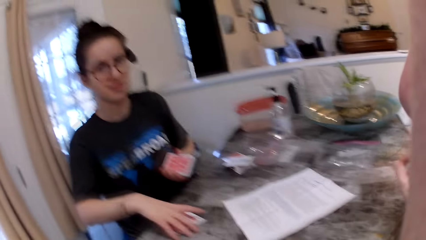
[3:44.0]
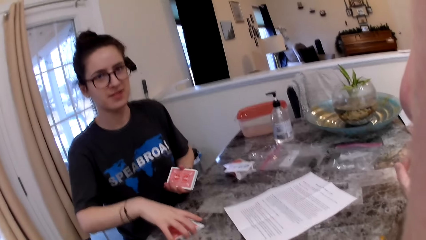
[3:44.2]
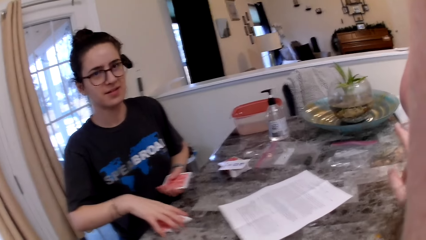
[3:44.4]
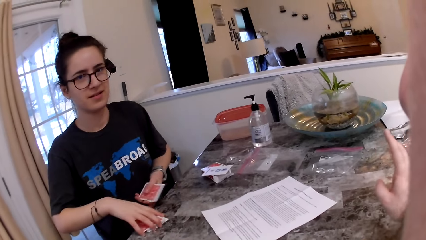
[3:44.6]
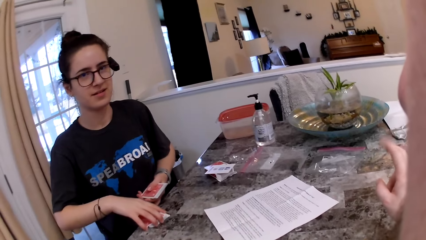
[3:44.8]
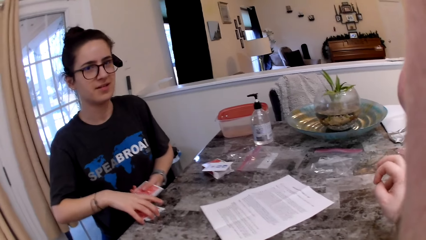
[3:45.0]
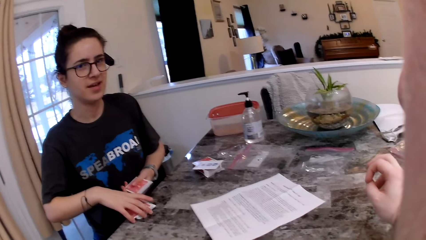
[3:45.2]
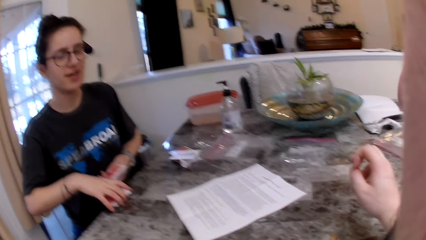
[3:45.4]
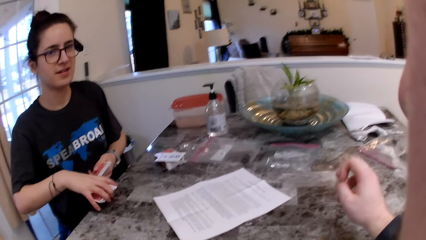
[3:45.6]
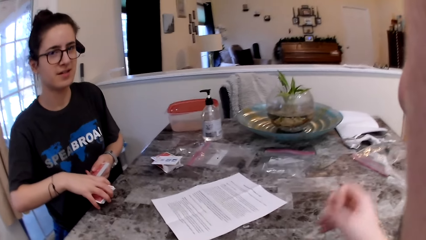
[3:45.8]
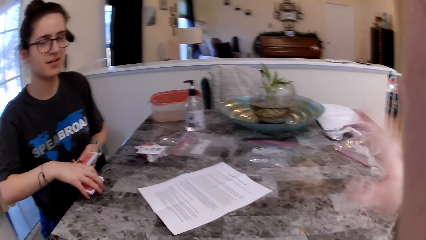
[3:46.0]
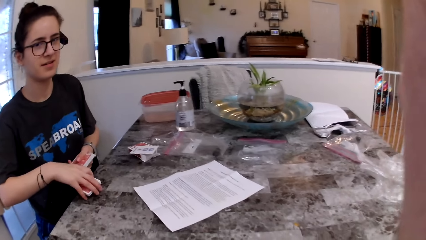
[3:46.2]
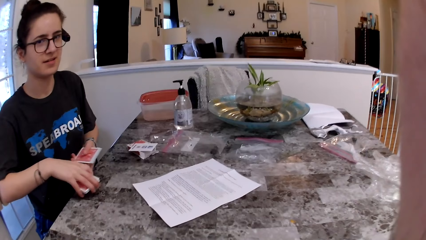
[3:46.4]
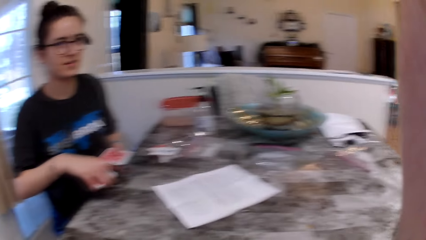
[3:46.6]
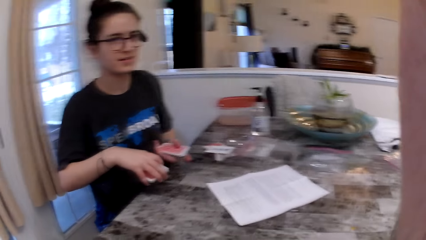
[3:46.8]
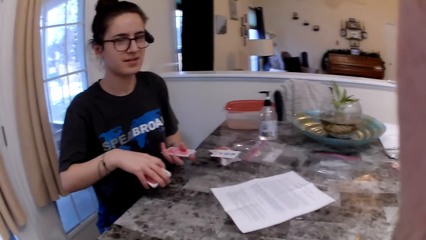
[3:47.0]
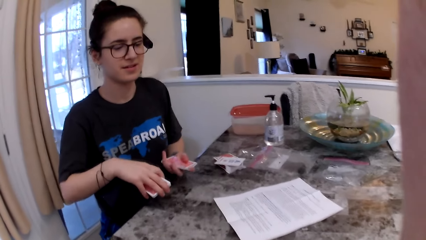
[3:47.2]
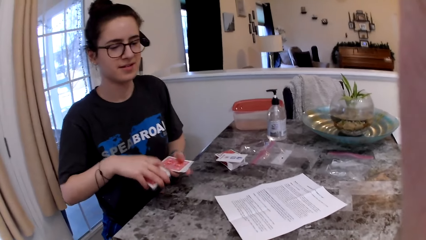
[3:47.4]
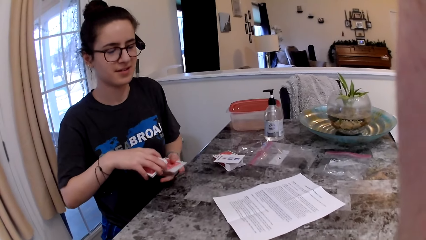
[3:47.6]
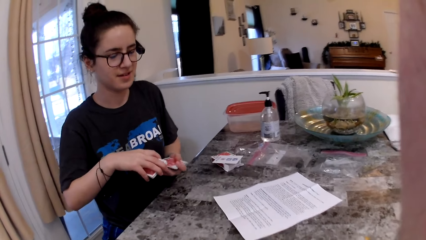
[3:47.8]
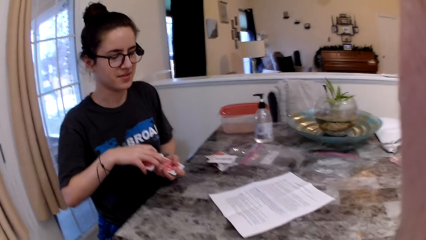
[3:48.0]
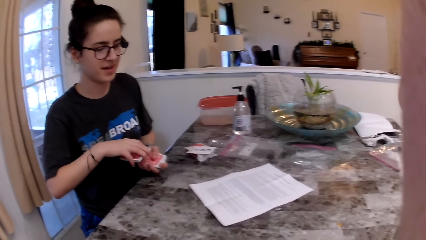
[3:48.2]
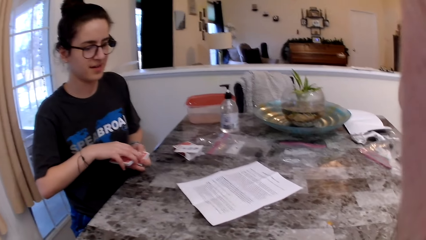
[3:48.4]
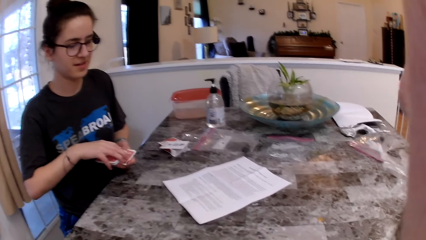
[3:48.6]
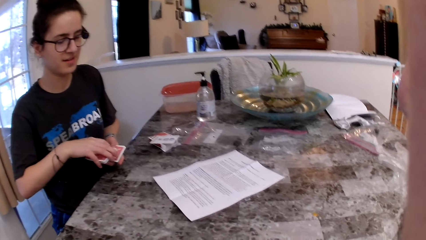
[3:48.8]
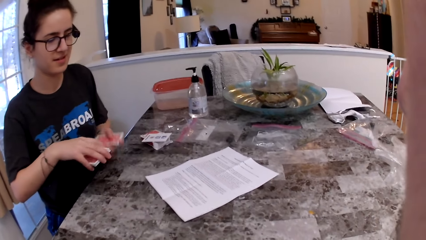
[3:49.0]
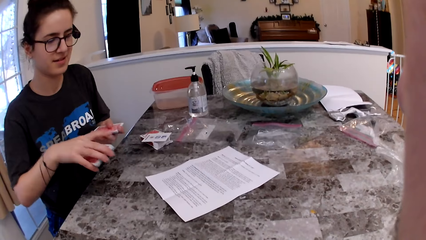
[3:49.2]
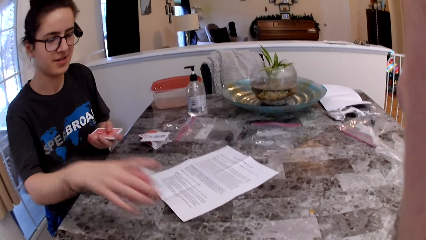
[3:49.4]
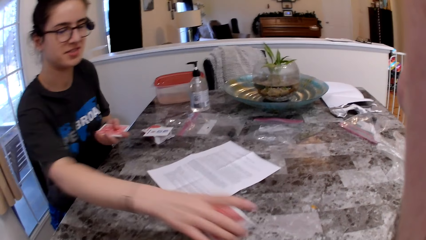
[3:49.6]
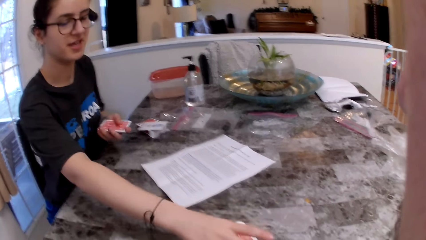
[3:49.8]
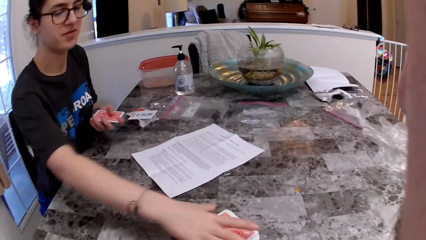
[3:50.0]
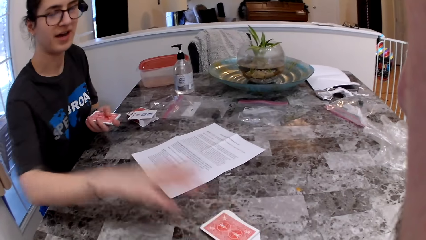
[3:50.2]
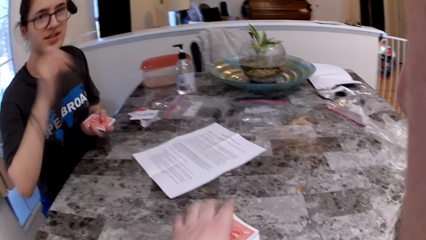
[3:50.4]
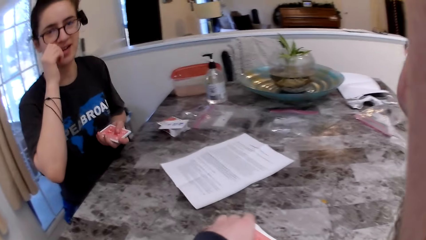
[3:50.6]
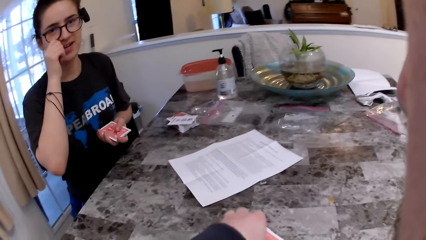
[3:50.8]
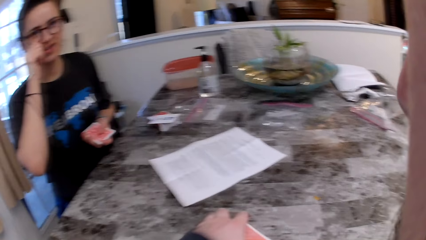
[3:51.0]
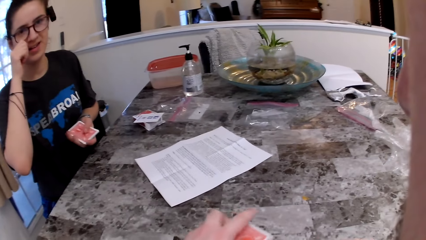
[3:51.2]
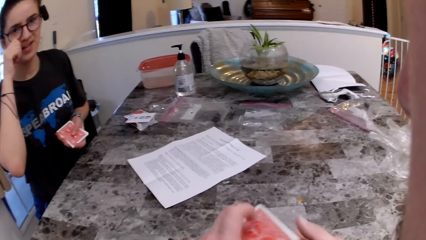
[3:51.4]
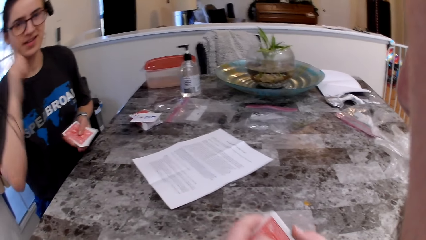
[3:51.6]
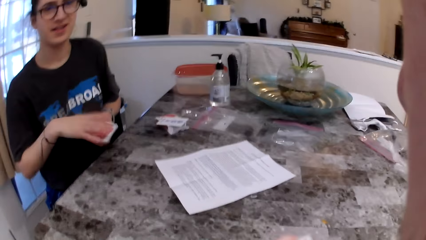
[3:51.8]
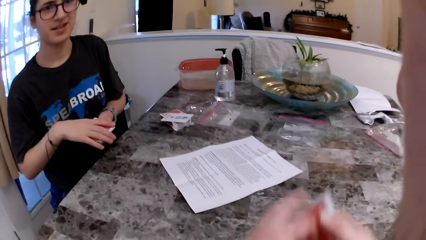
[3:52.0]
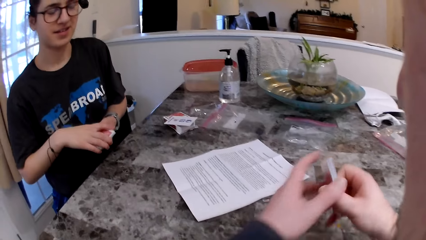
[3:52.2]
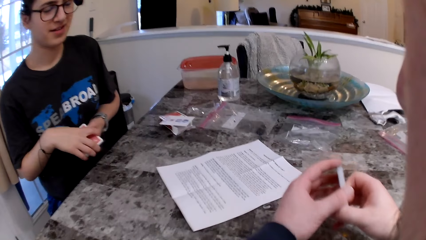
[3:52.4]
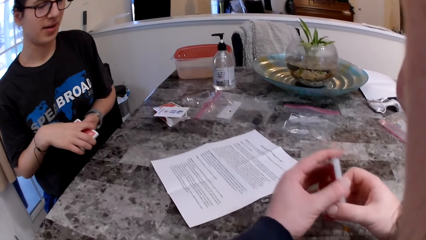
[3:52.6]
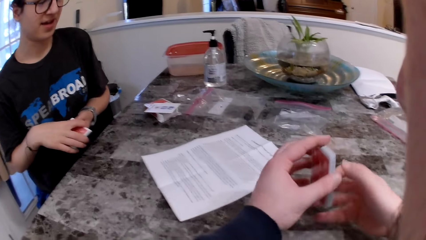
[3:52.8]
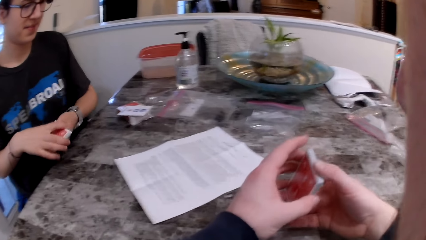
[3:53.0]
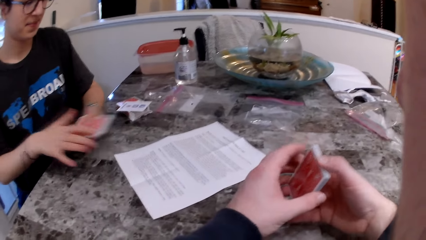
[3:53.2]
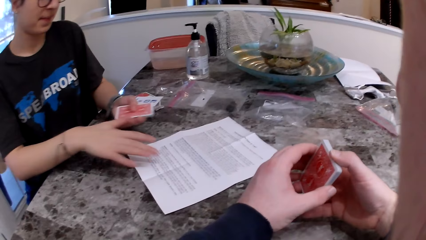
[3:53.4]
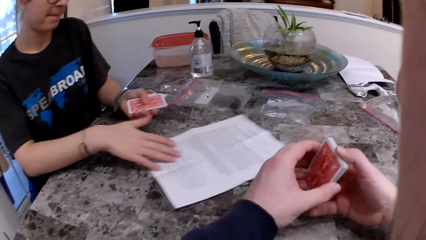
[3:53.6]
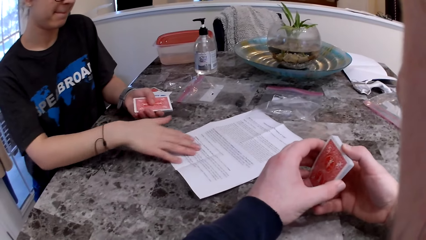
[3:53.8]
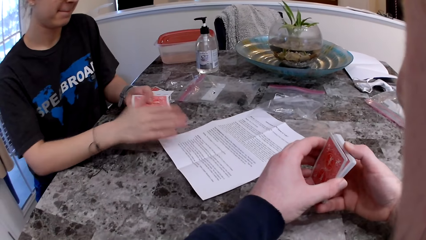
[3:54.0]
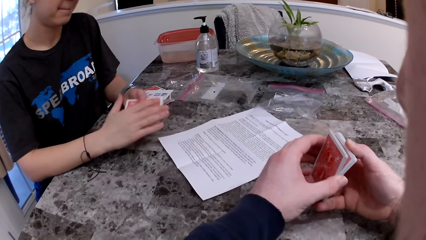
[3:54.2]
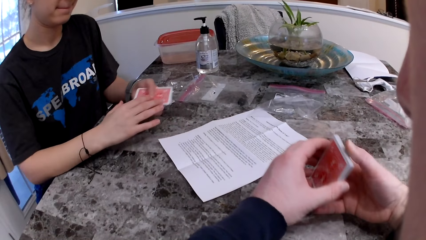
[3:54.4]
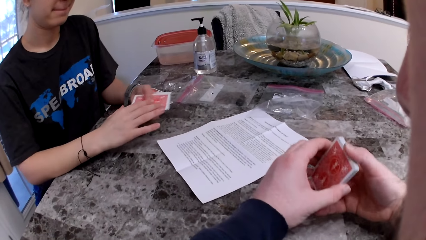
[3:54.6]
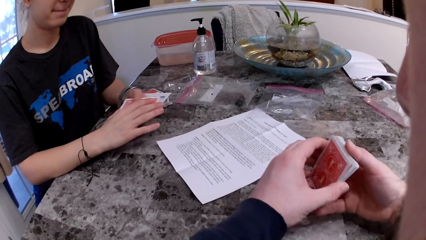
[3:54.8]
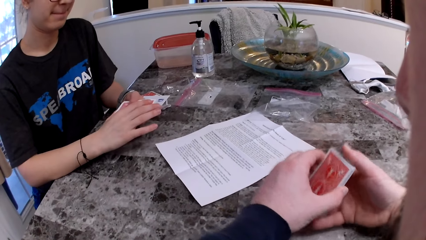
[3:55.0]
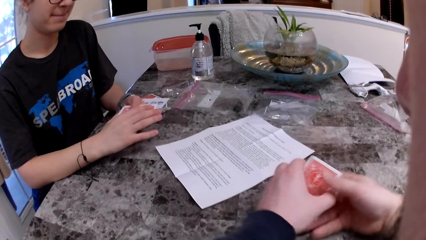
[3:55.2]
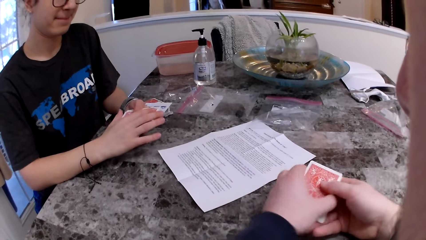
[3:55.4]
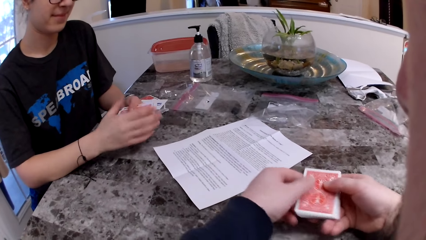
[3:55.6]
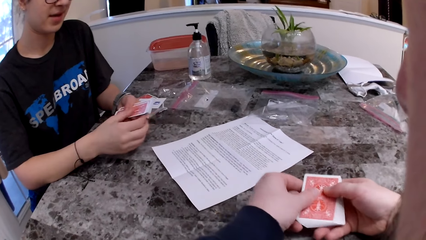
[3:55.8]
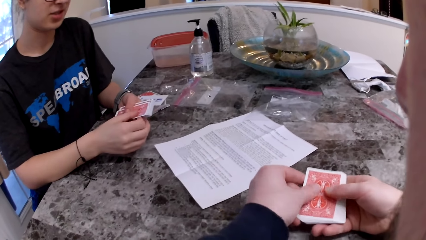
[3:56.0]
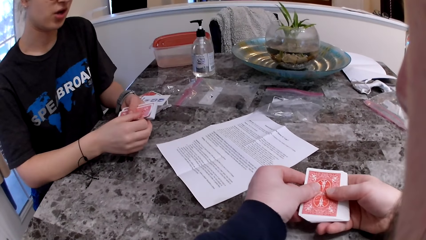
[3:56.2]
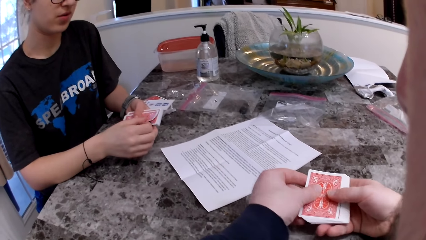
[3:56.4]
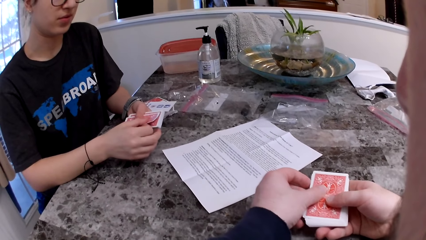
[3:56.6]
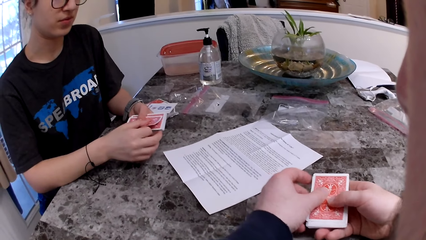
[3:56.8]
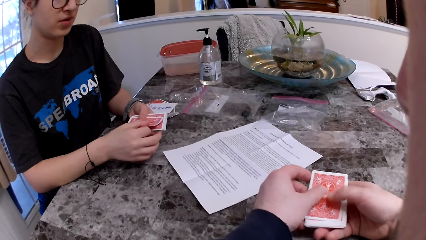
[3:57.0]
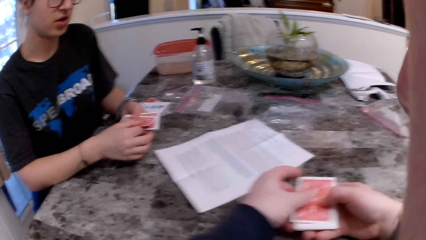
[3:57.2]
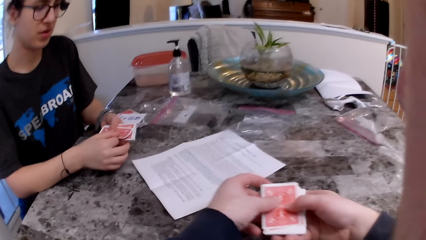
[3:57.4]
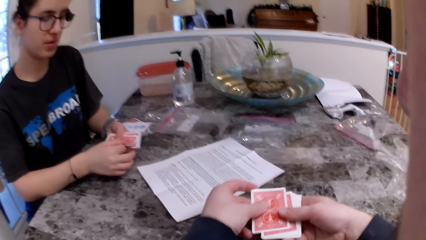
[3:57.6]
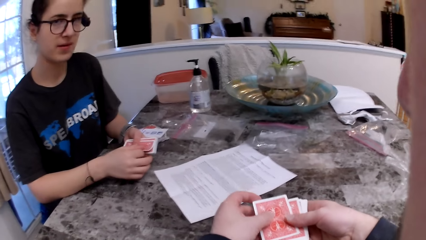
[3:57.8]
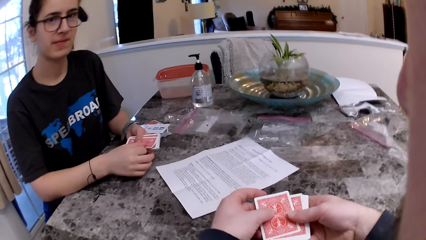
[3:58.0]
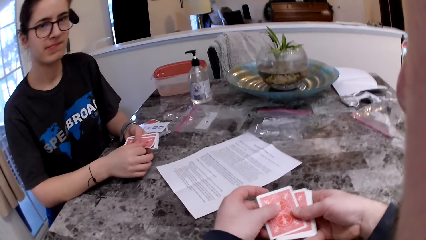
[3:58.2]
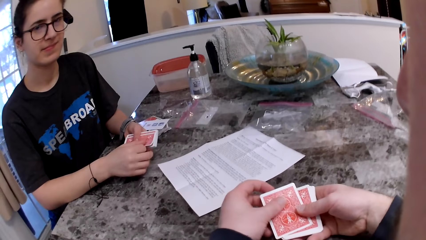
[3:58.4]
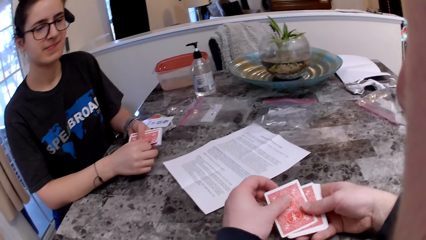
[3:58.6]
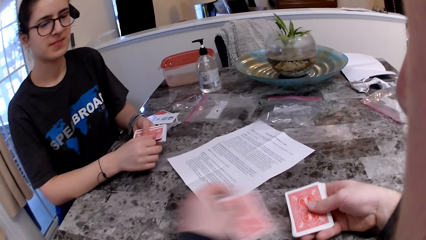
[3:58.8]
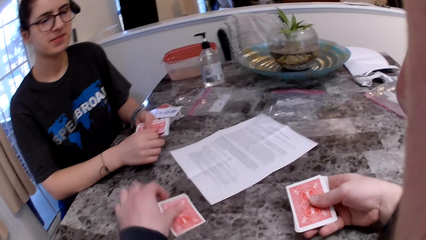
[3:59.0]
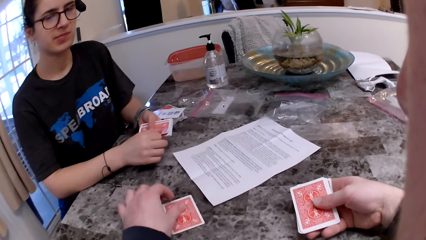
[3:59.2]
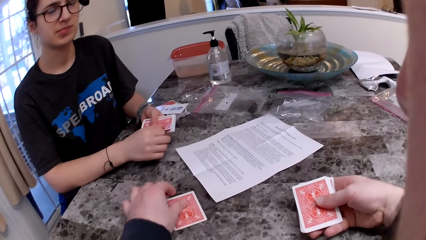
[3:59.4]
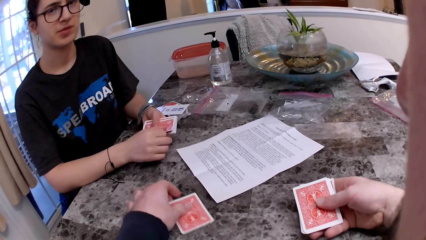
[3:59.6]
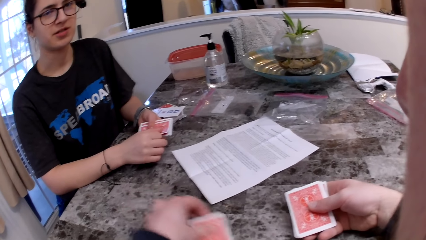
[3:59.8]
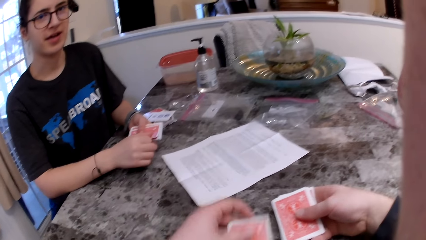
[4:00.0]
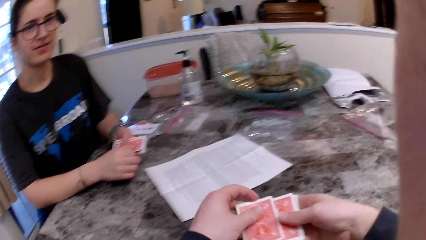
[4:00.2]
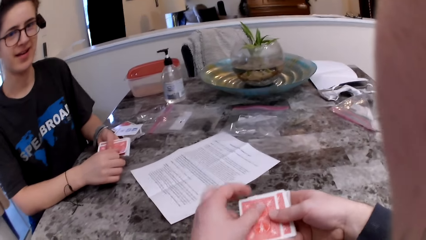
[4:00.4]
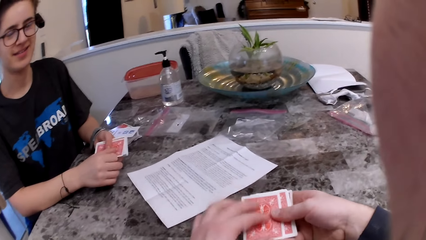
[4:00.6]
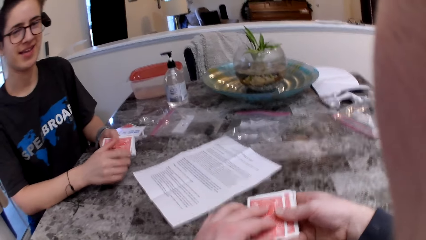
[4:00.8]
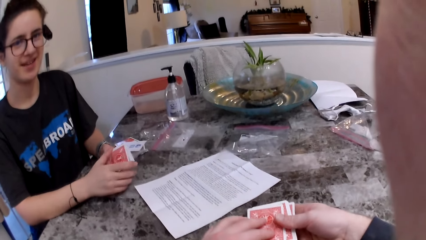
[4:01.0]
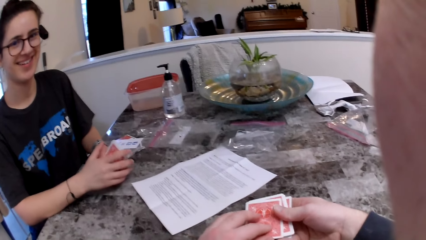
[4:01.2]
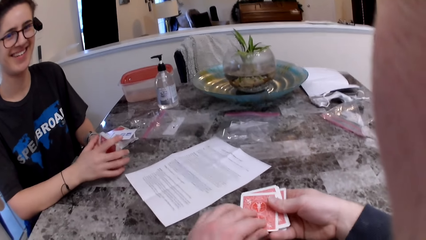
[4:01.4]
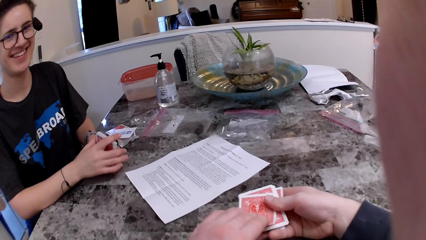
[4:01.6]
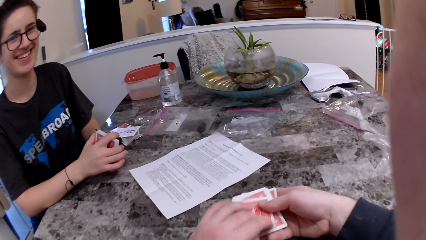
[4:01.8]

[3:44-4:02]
A woman stares at the camera wearer and picks up the play cards from the table. The camera wearer stares at the woman. The woman drops a card on the table and places the play cards on the table. The camera wearer picks up the play cards from the table. They talk to the woman and stare at the play cards. The woman moves a printed page. The camera wearer stares at the play cards. The woman talks to the camera wearer. The camera wearer stares at the woman. They place a play card on the table and pick up the play card.
